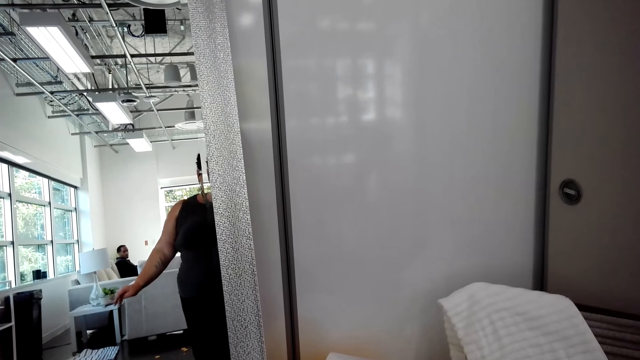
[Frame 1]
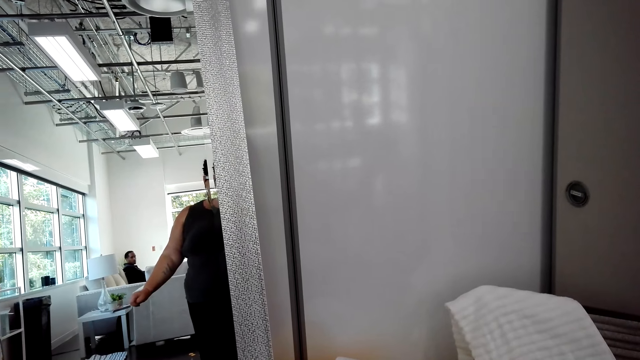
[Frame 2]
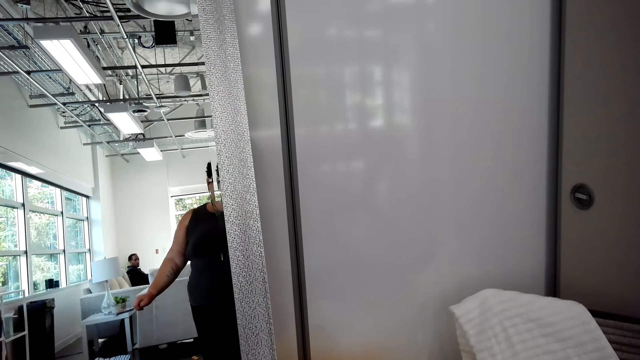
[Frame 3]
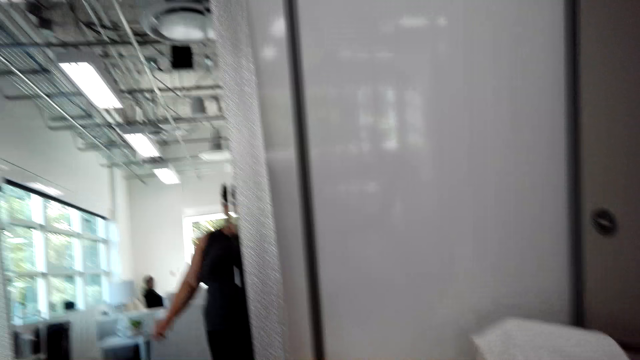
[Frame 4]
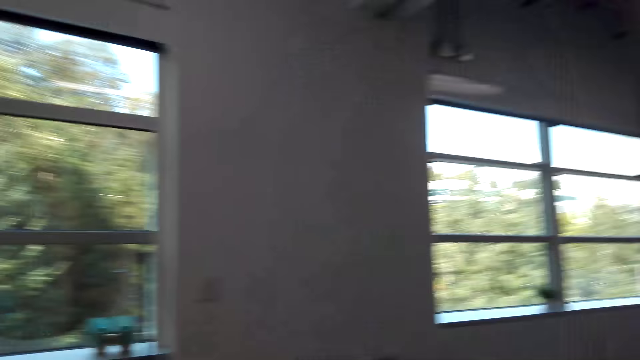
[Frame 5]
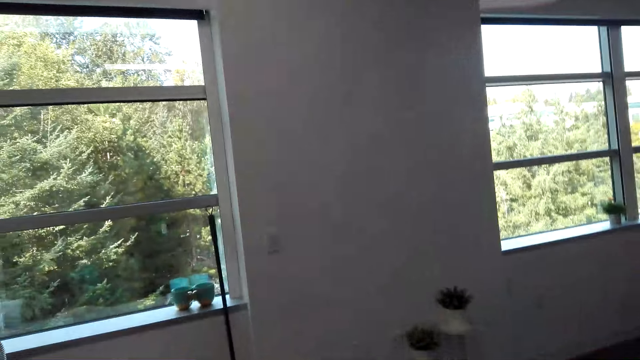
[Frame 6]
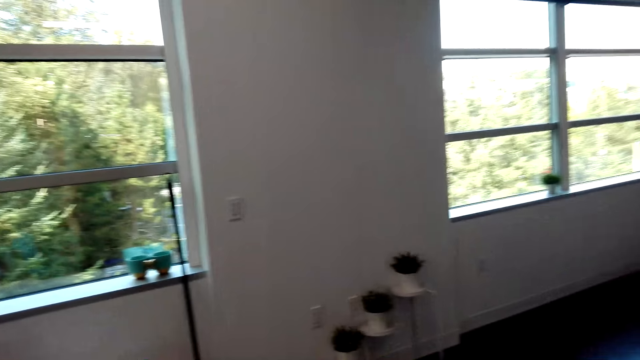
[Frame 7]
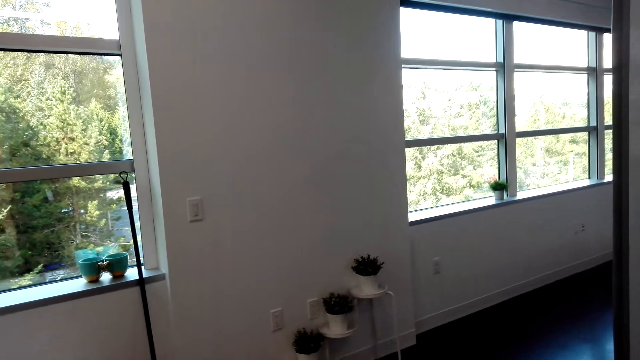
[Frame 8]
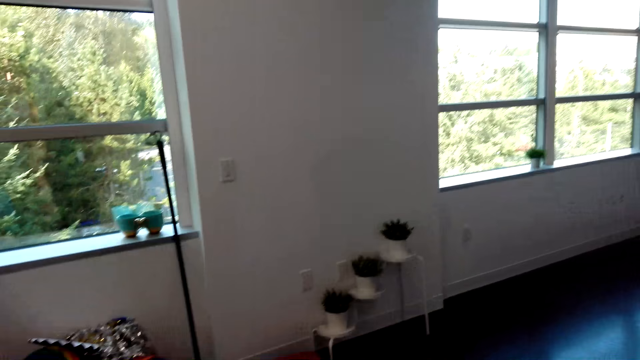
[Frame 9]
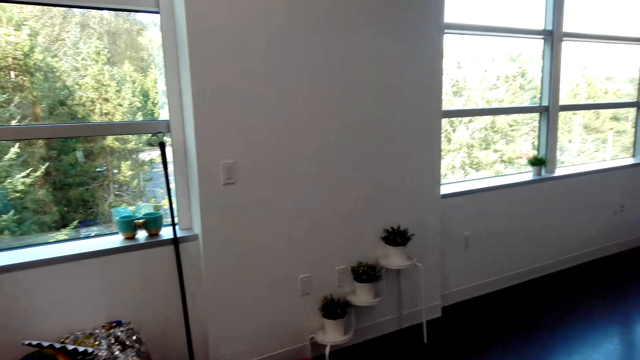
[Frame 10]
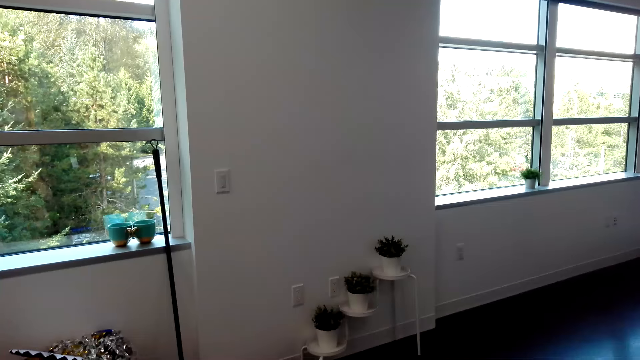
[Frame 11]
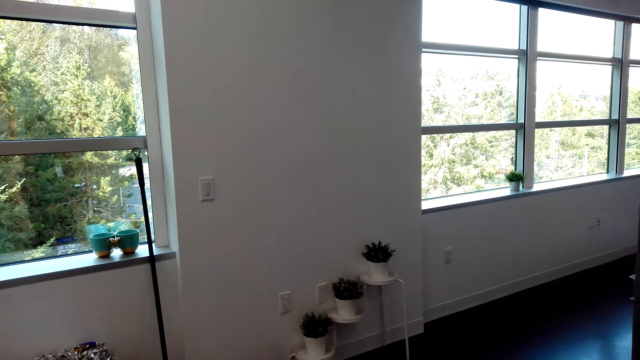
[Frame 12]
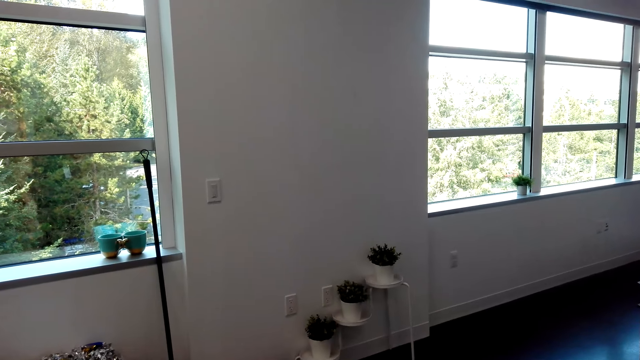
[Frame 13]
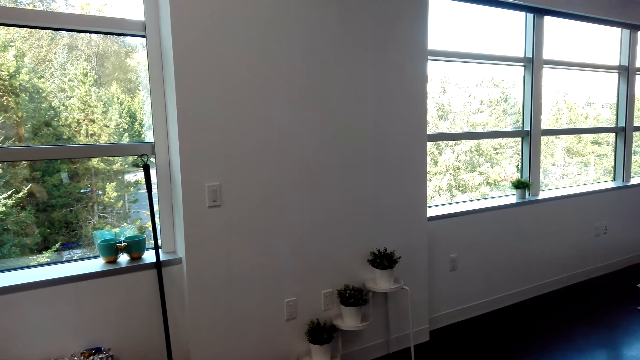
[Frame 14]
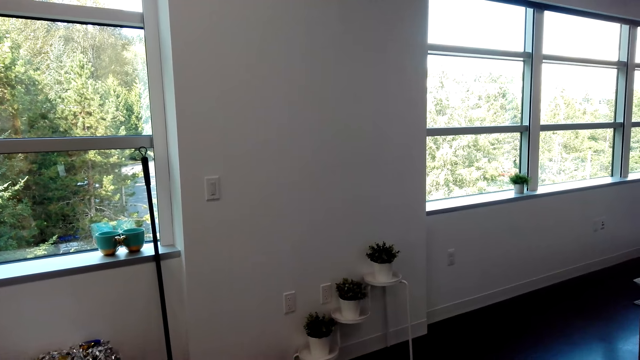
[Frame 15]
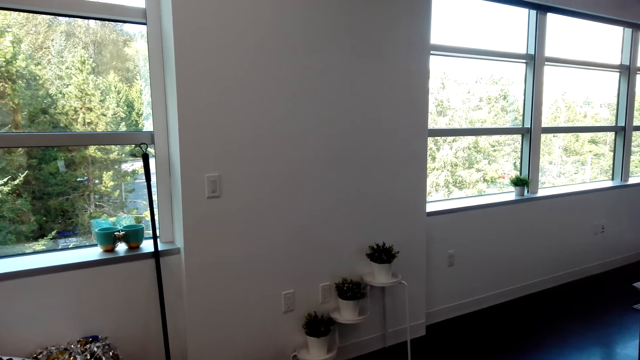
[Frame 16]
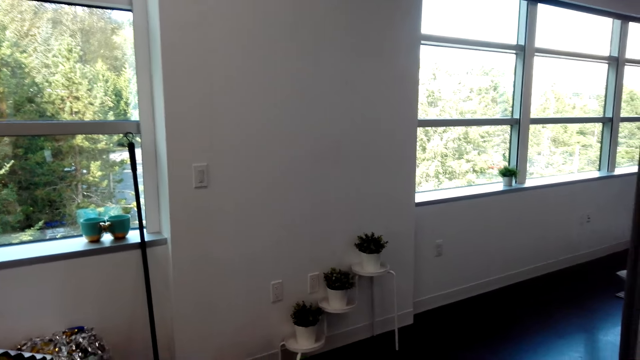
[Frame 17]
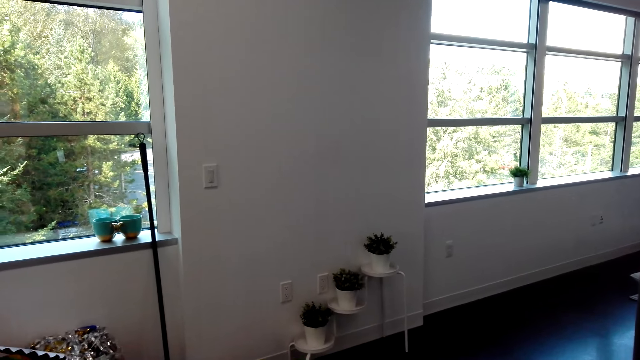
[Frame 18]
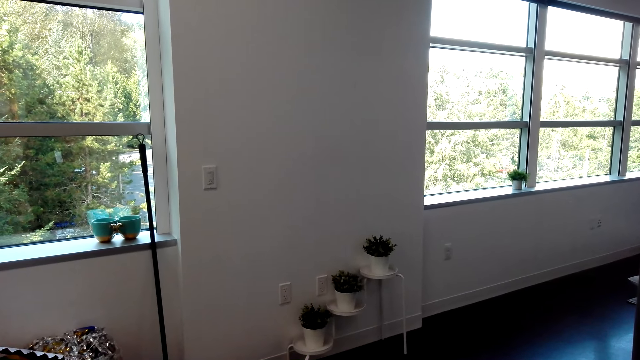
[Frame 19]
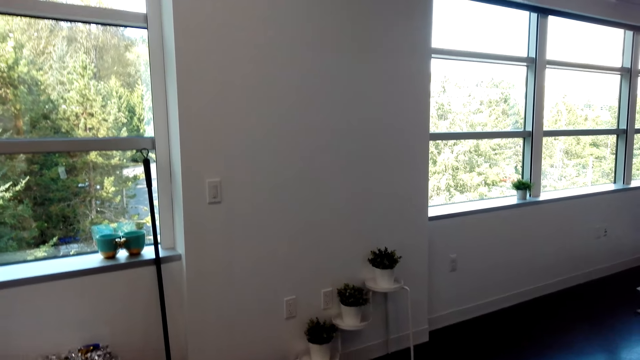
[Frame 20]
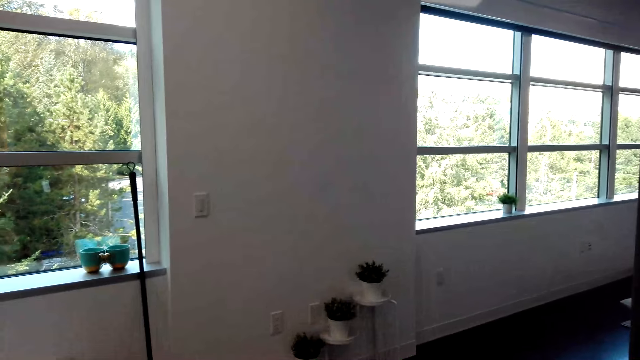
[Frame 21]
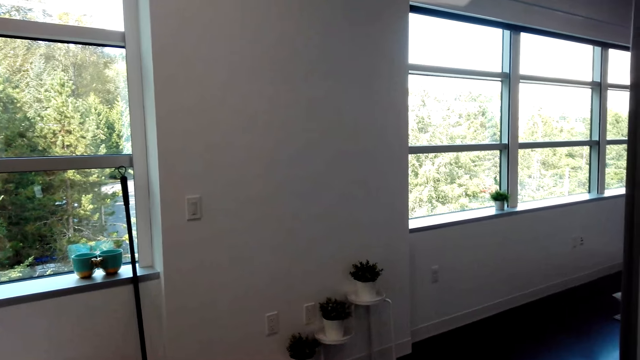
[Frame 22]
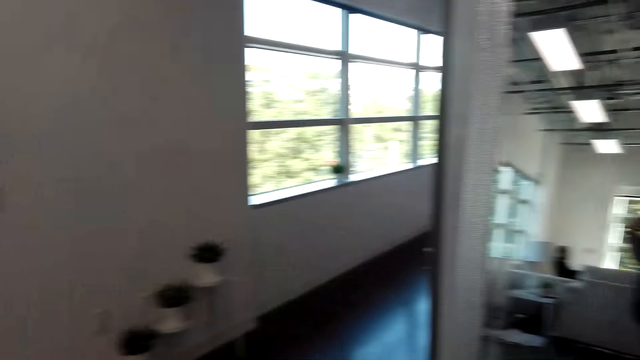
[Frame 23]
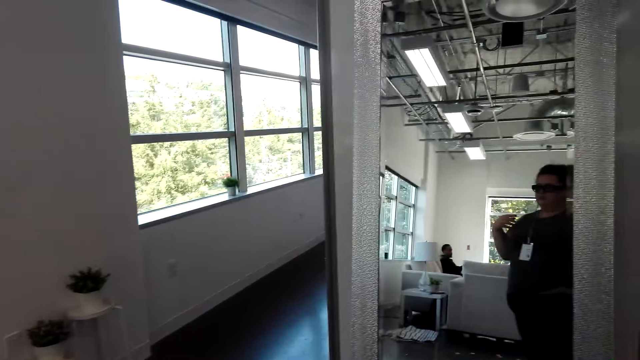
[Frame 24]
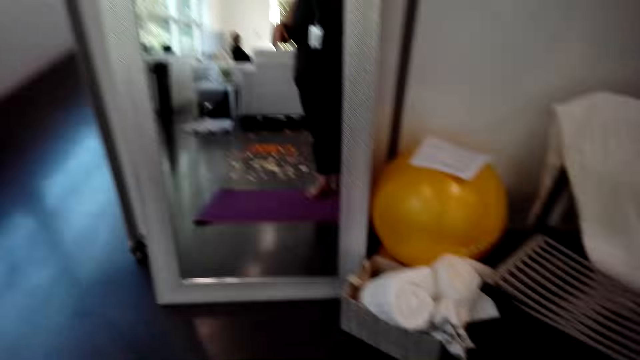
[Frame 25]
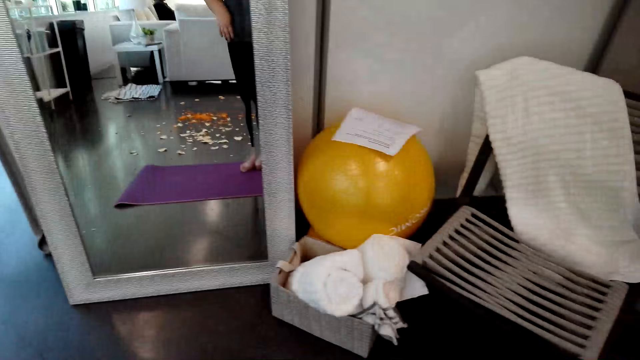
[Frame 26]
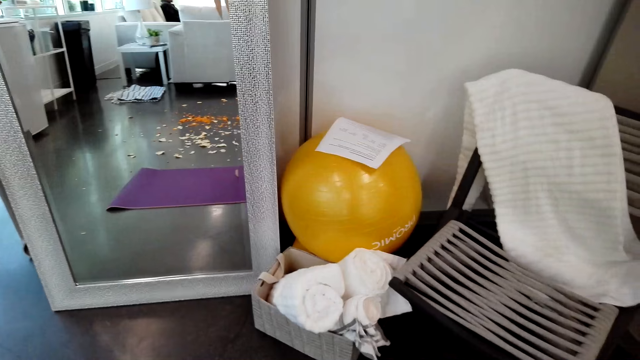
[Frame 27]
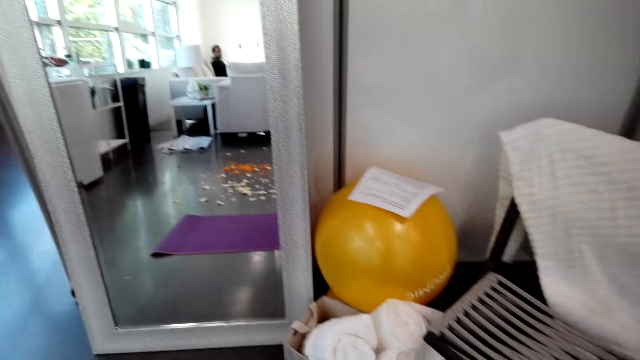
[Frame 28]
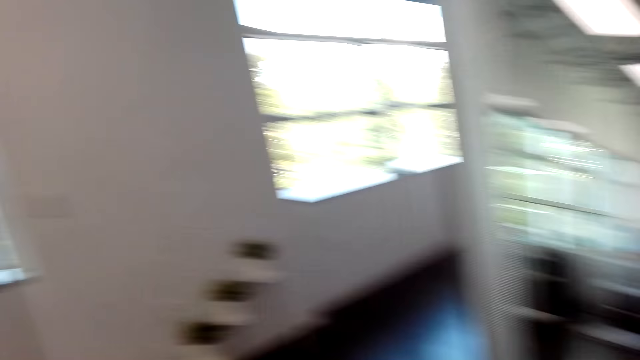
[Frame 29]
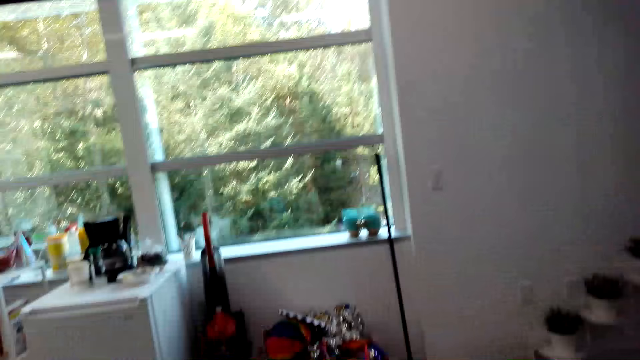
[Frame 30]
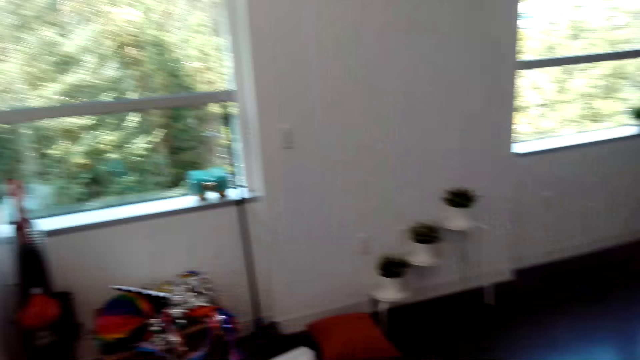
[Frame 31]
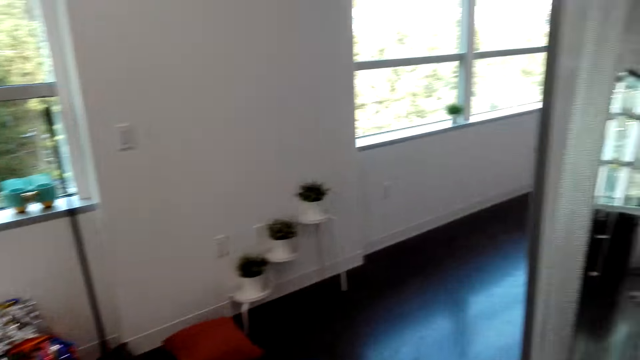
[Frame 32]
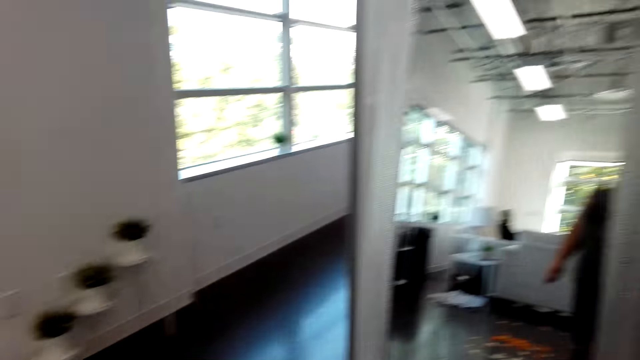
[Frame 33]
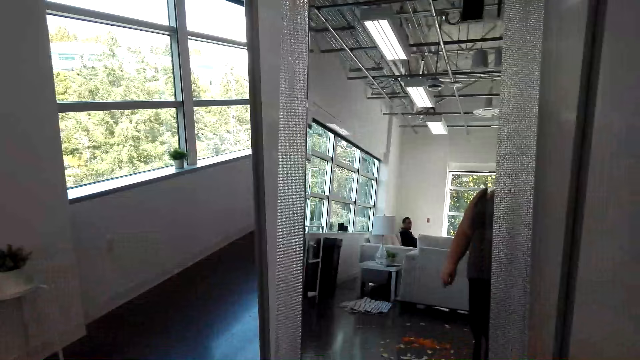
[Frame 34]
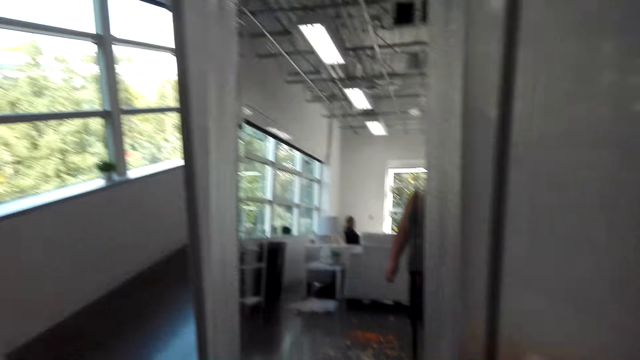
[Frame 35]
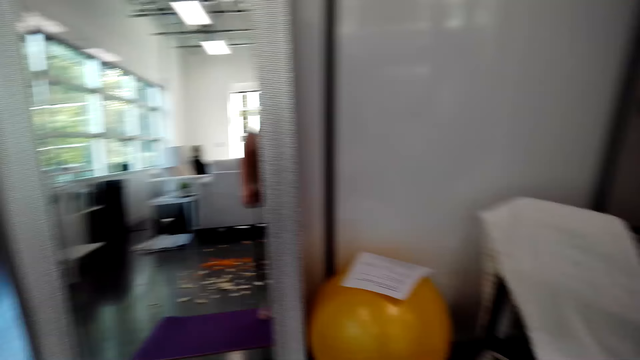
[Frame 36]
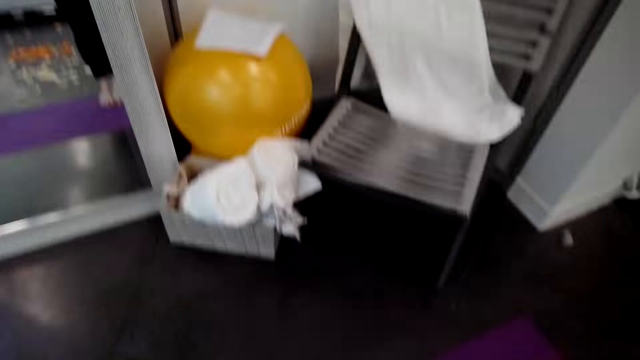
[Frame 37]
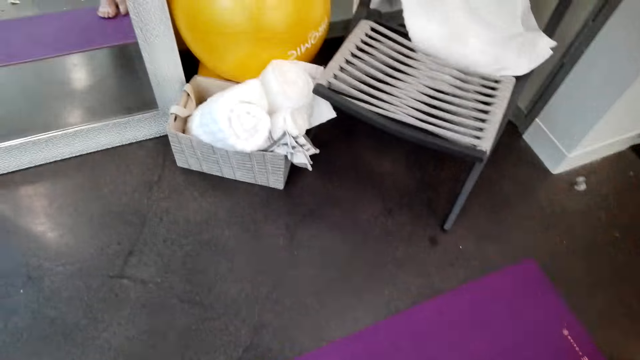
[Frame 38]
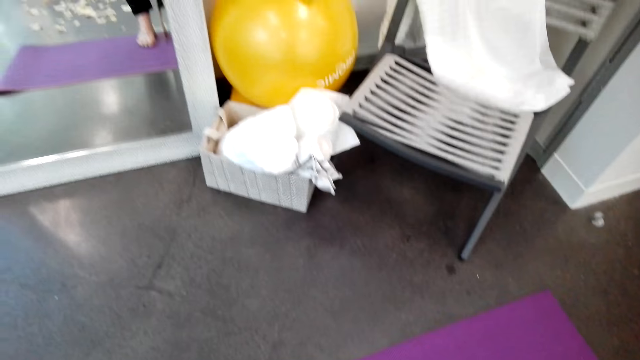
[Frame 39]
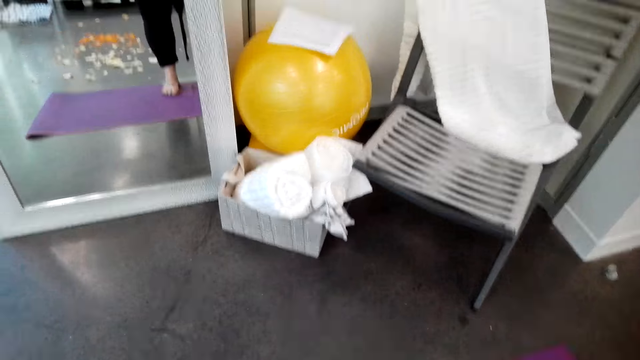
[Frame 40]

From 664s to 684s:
The camera wearer looks around the apartment. They stare in the mirror. They look around the apartment.
